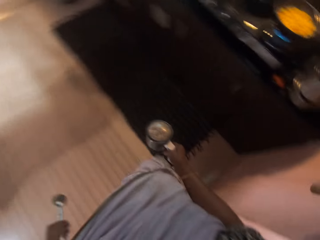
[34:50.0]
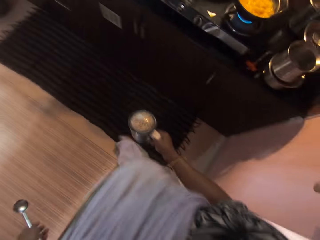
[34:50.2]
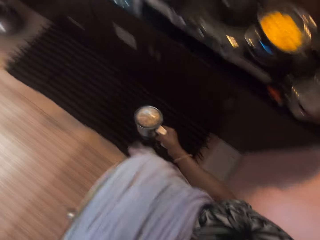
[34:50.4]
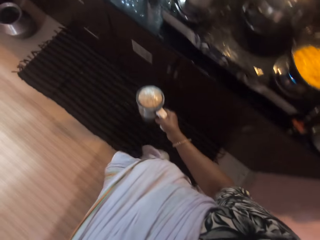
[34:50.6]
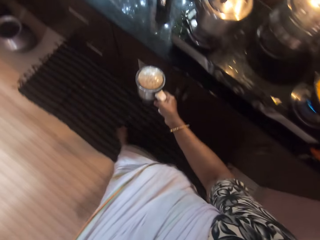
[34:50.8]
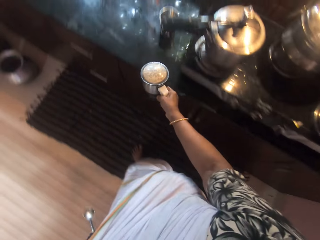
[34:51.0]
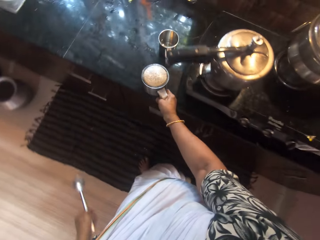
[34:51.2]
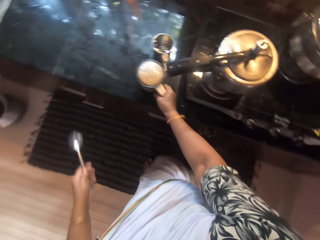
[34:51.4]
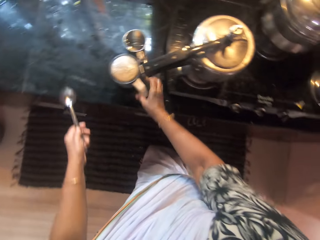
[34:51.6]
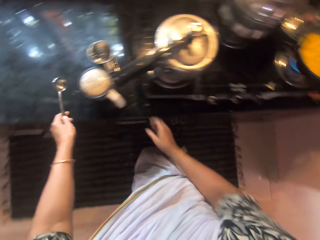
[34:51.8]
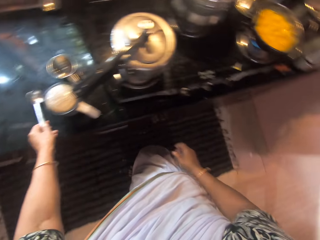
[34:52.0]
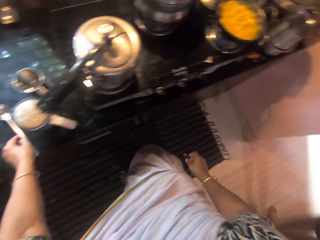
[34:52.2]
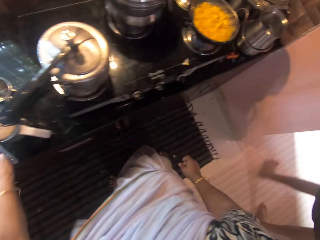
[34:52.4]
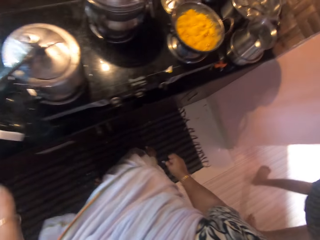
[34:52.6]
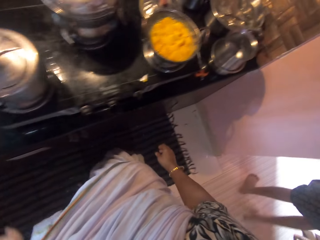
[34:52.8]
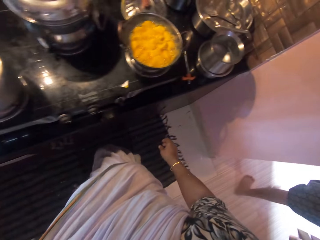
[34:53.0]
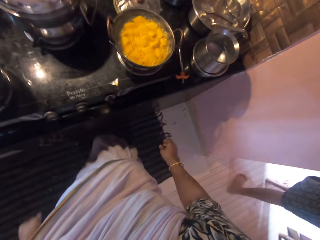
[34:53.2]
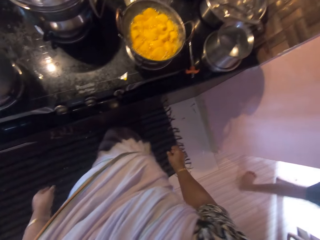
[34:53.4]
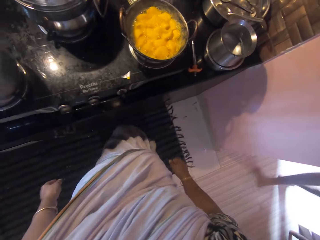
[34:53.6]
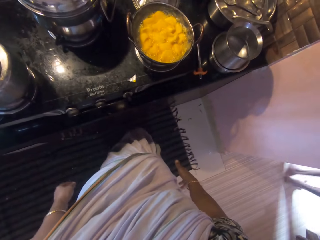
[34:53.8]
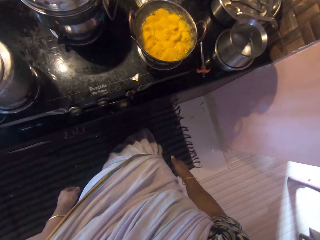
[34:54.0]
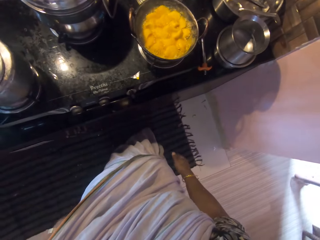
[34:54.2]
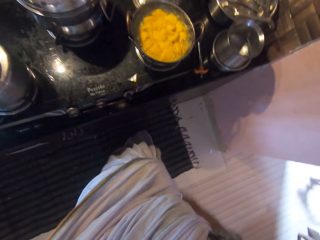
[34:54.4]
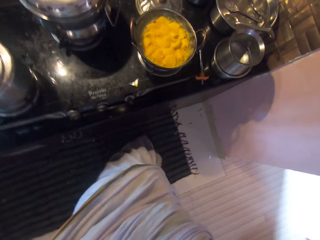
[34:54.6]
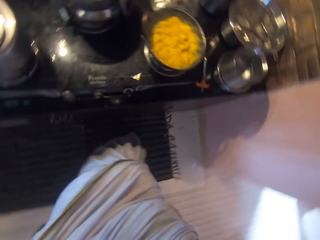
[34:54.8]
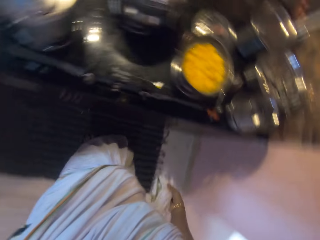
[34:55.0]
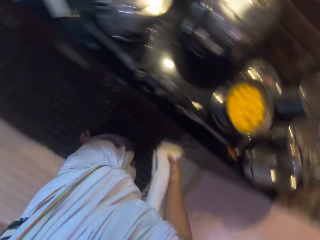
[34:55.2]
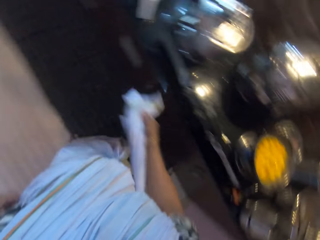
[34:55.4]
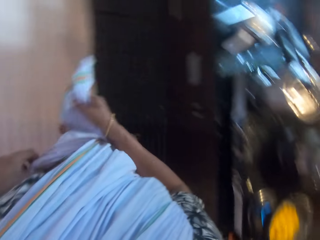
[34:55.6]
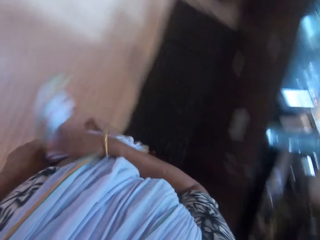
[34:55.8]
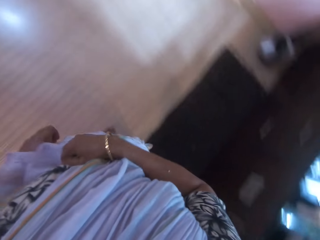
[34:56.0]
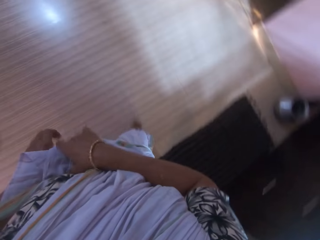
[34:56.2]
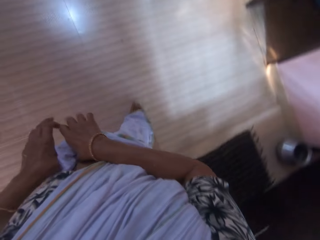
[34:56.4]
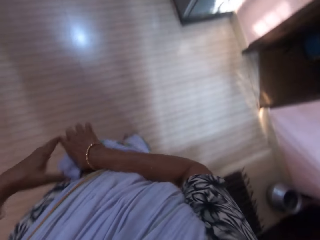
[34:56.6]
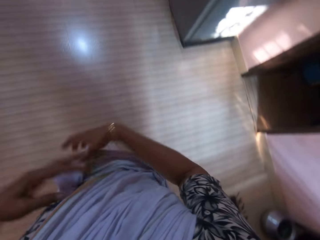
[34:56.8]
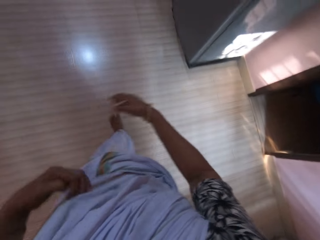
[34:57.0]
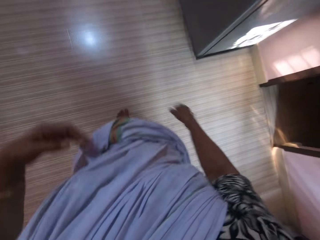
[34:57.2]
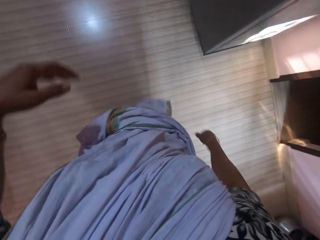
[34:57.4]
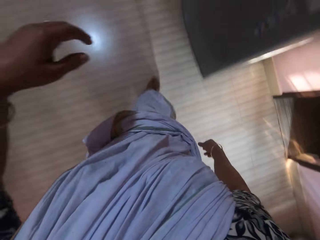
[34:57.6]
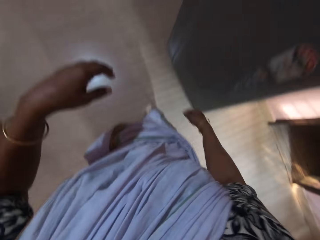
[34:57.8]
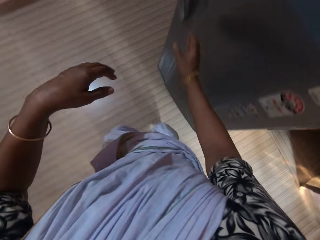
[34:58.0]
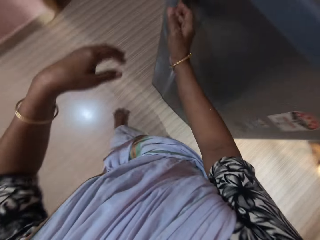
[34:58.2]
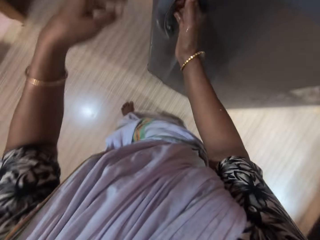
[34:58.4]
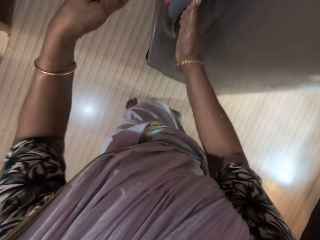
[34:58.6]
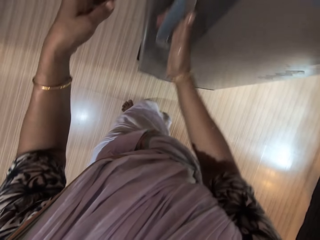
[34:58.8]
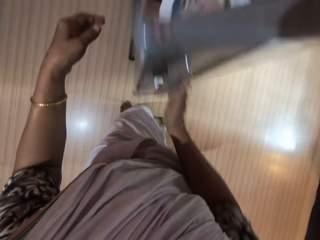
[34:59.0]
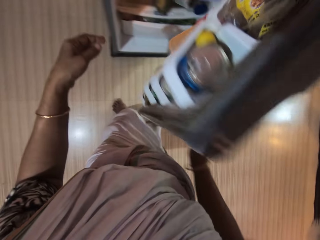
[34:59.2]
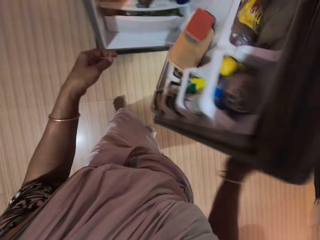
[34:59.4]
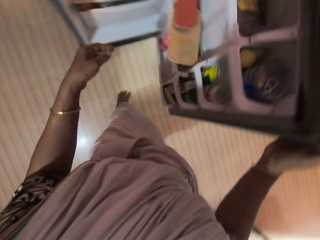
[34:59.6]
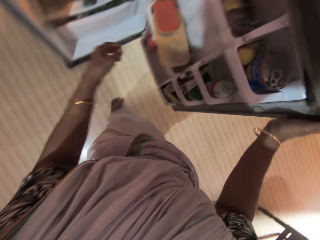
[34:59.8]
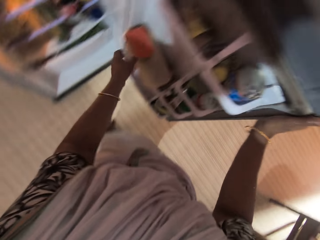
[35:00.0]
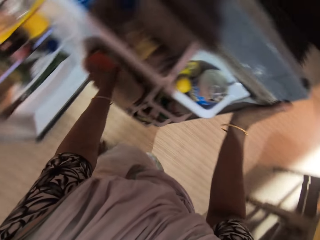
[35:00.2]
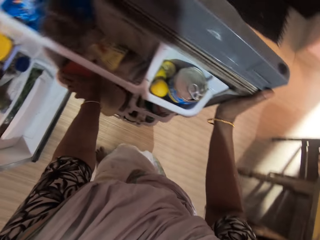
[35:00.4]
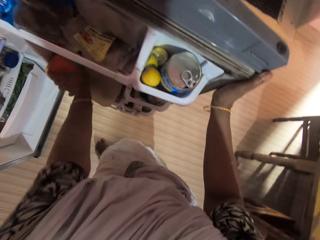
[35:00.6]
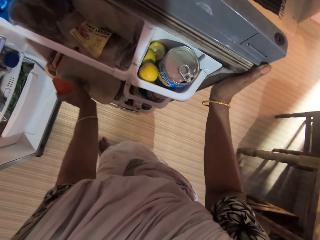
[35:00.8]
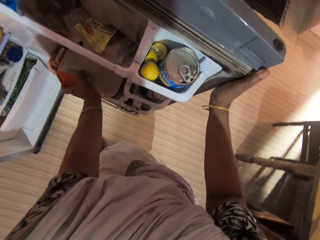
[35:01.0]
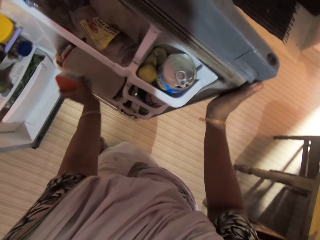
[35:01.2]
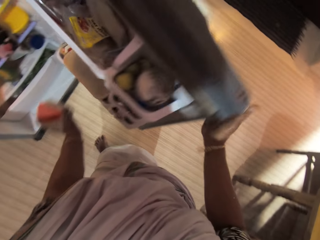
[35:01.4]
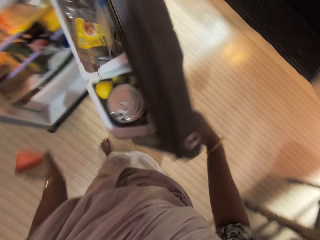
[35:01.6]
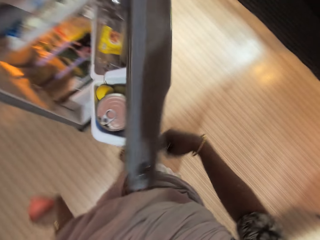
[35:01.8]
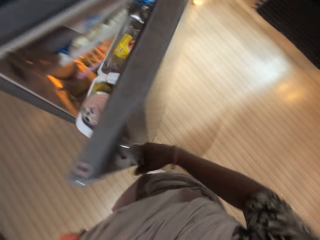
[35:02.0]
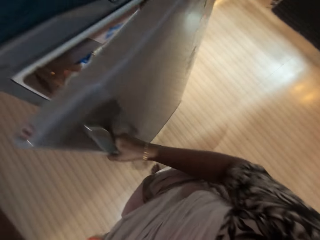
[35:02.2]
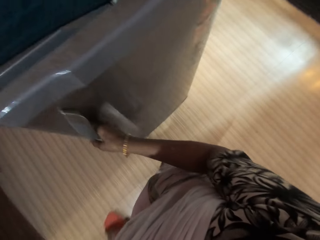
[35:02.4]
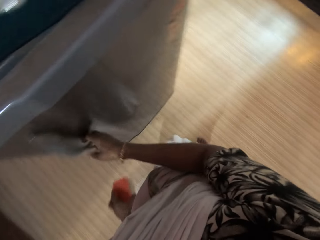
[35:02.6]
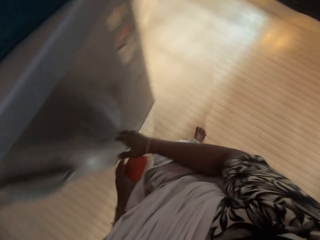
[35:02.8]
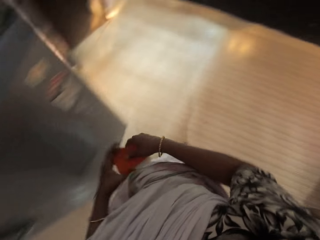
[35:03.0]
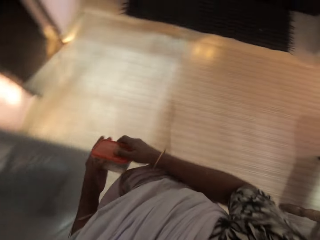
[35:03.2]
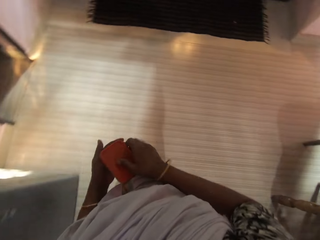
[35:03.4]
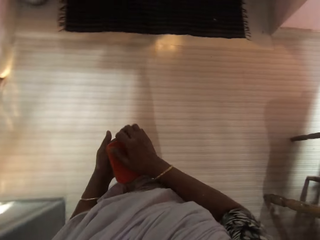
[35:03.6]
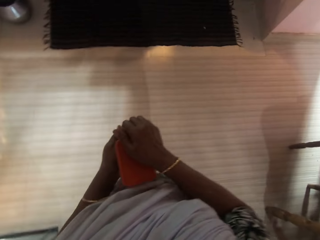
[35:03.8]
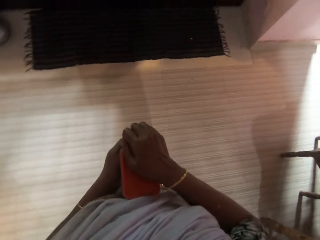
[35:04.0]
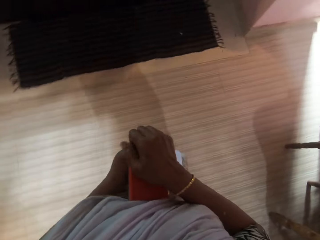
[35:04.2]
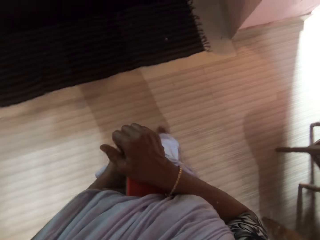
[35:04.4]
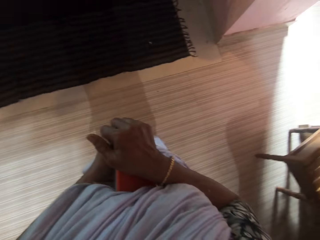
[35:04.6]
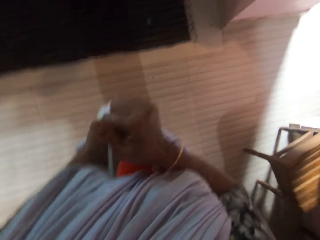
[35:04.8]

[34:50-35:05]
The camera wearer drops the blender cup on the table with her right hand. She drops the spoon on the kitchen counter with her left hand. She interacts with a person. She looks around. She turns around. She walks. She opens a fridge with her right hand. She picks up a container or lunchbox from the fridge with her left hand. She closes the fridge with her right hand. She removes a lid from the container in her left hand with her right hand. She holds the lunchbox with both hands.

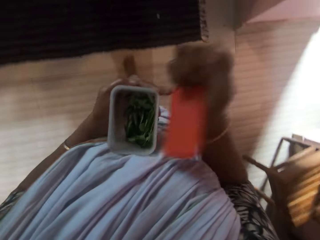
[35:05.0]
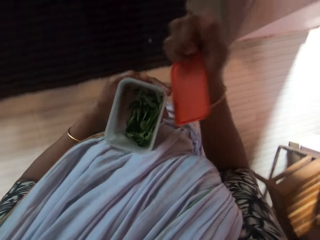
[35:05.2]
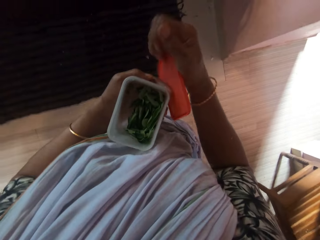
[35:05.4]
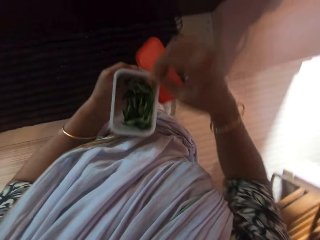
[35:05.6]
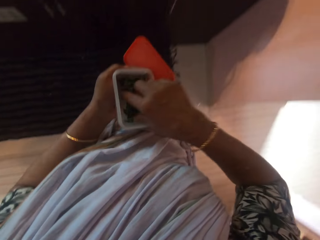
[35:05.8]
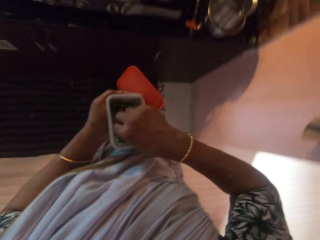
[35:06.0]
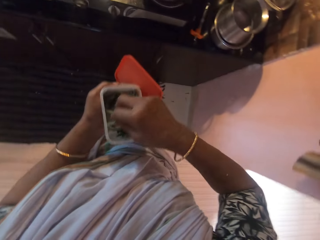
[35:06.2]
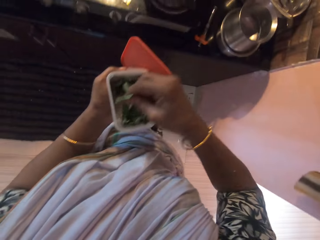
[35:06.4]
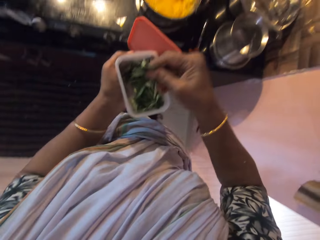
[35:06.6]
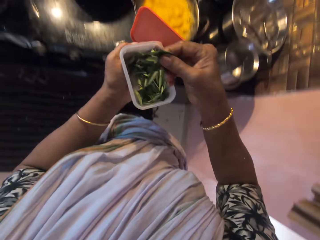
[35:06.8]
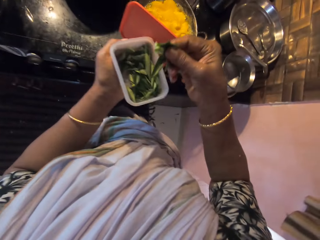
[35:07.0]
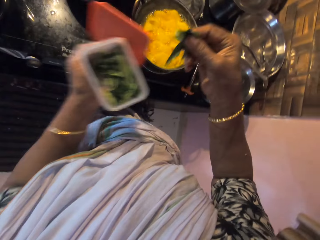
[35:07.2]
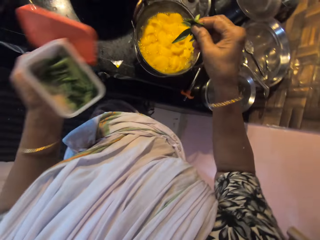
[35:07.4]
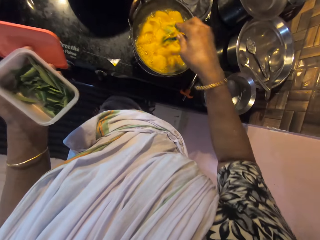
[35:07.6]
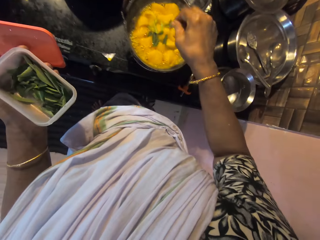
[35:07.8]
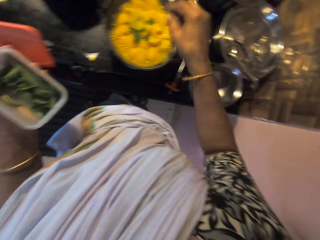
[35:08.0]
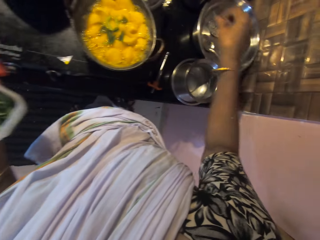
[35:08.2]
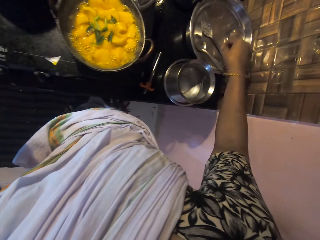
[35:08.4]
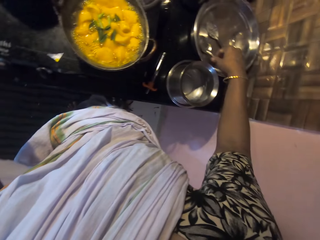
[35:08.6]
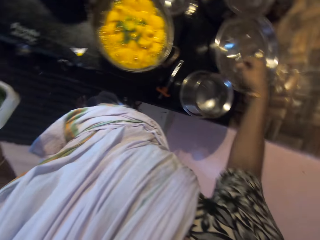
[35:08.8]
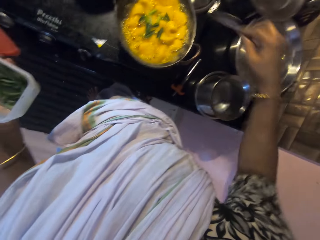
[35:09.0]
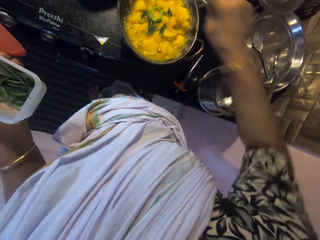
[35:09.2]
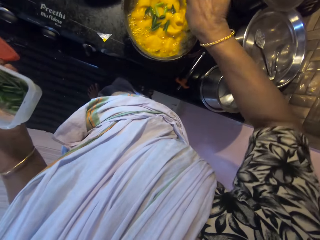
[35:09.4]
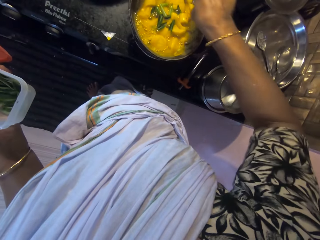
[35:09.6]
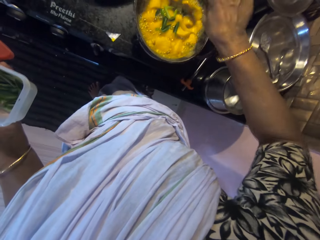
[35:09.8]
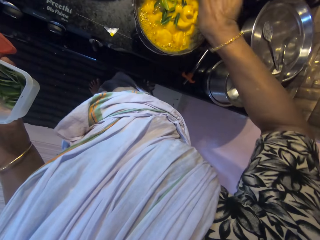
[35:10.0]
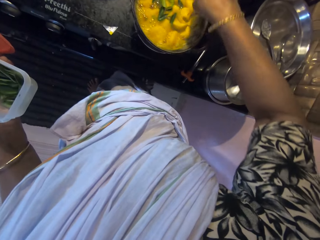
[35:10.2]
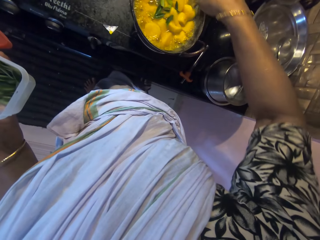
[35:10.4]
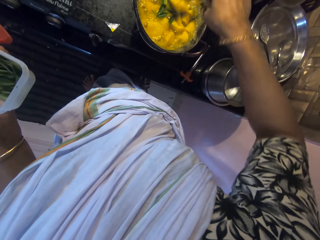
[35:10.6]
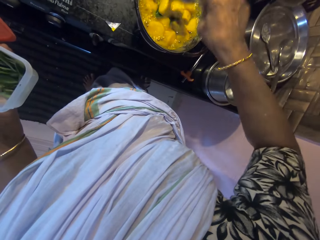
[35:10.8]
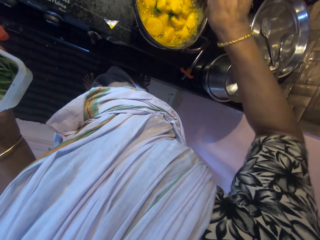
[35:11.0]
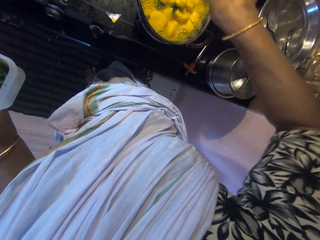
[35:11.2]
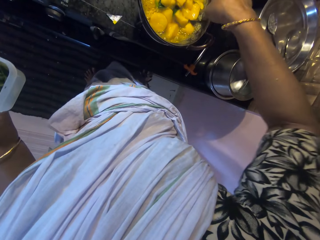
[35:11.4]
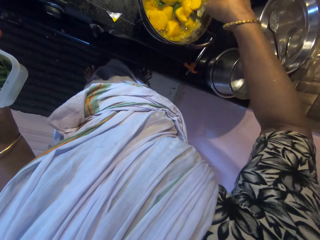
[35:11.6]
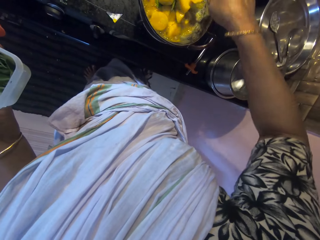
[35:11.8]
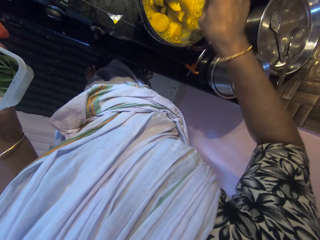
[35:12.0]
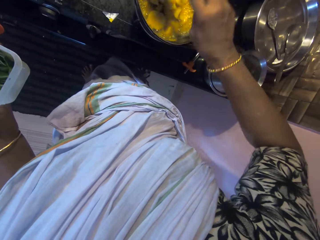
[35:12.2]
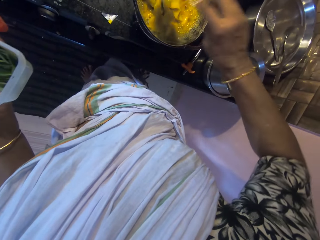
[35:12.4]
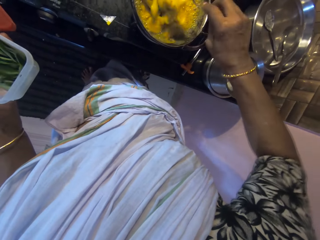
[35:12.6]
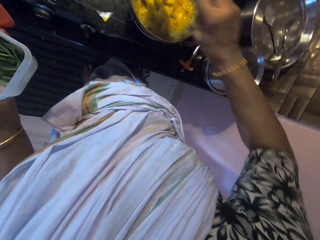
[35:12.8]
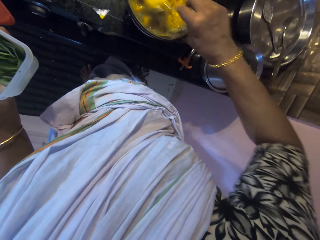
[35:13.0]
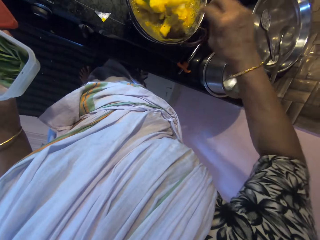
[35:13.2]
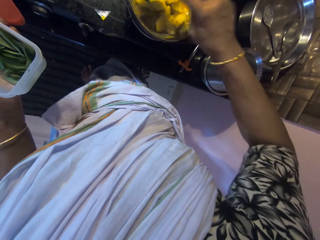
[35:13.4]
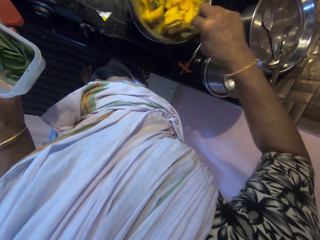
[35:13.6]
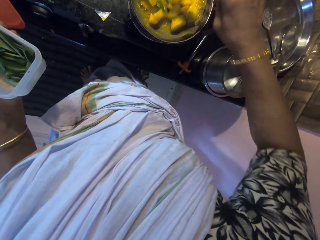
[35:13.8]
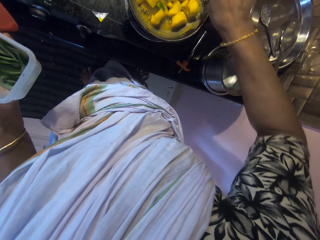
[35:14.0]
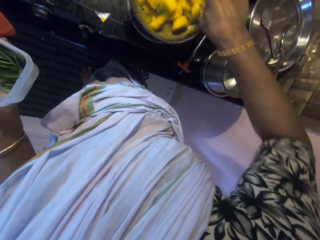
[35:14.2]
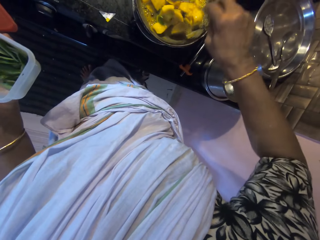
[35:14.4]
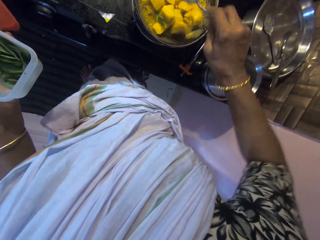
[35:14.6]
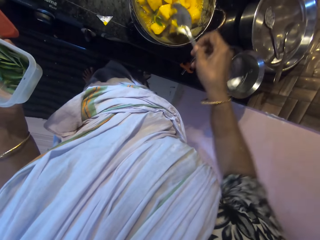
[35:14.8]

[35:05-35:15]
The camera wearer passes the lid from her right hand to her left hand. She picks up some leaves from the container with her right hand. She drops the leaves into the pot on the cooker with her right hand. She picks up the spoon from the tray on the kitchen counter with her right hand. She stirs the potatoes and leaves in the pot on the cooker with the spoon in her right hand.
